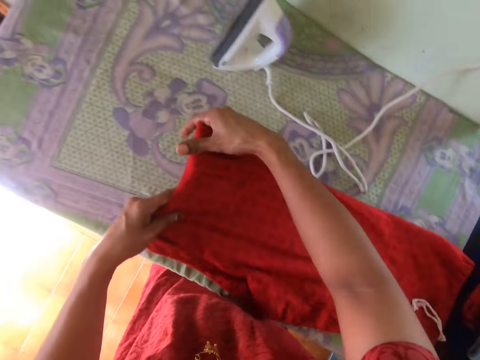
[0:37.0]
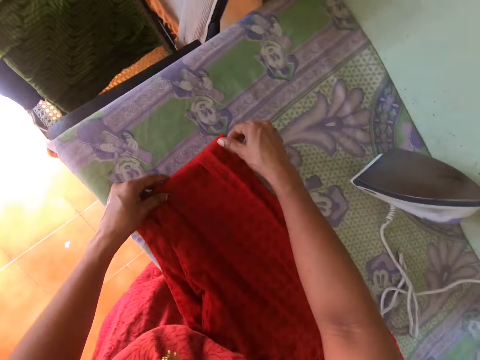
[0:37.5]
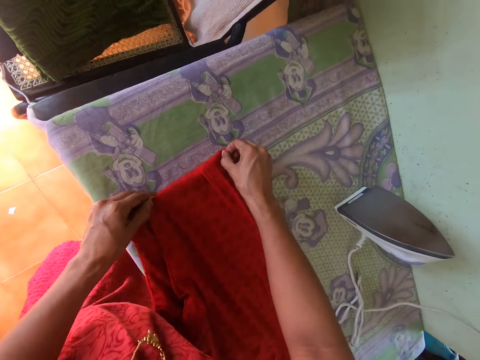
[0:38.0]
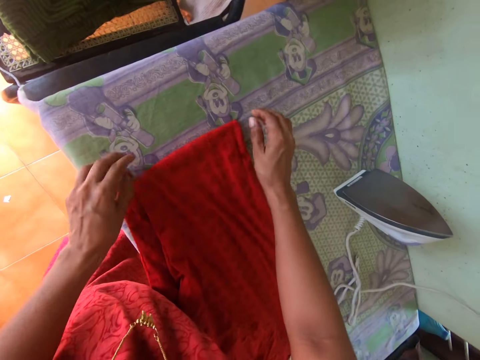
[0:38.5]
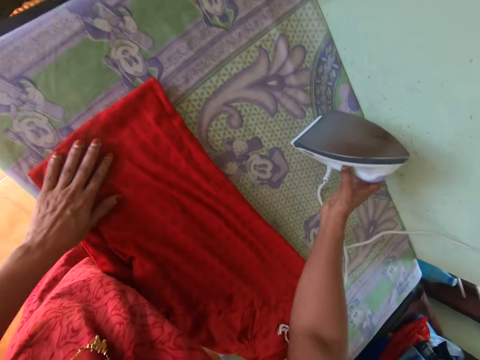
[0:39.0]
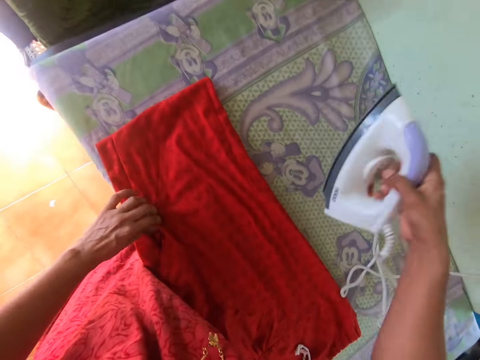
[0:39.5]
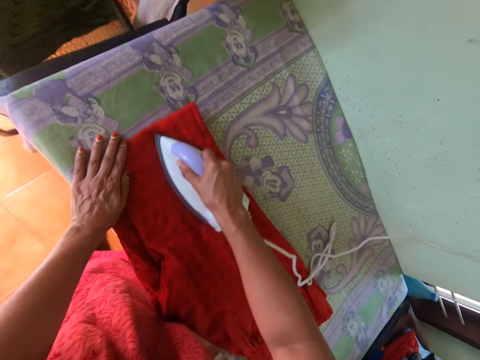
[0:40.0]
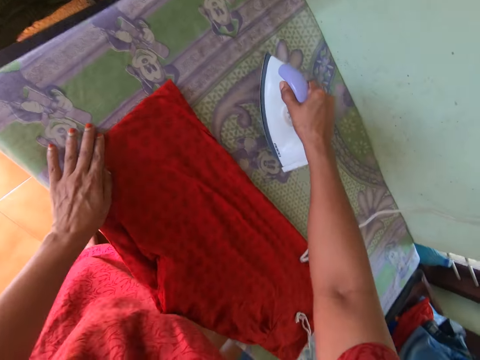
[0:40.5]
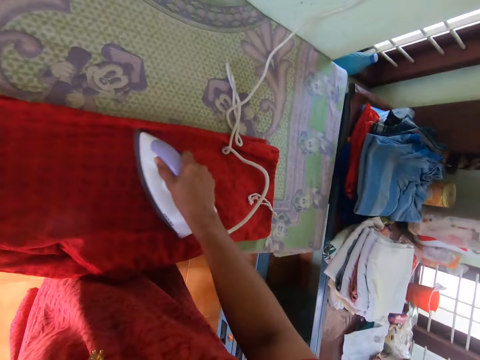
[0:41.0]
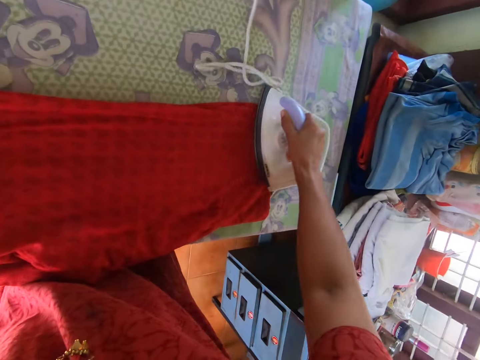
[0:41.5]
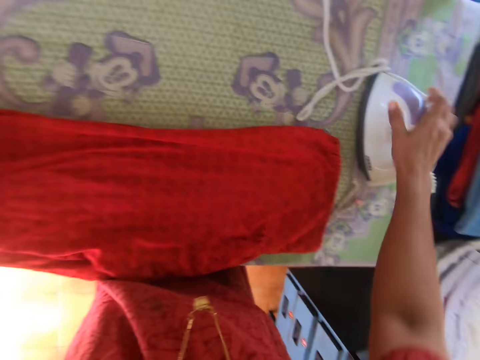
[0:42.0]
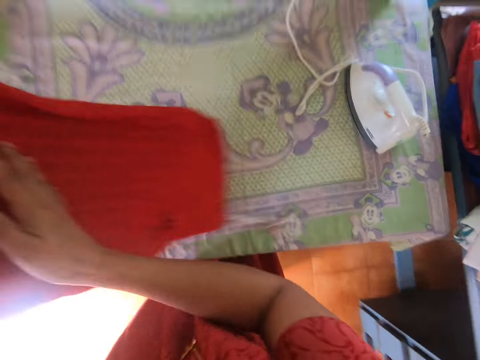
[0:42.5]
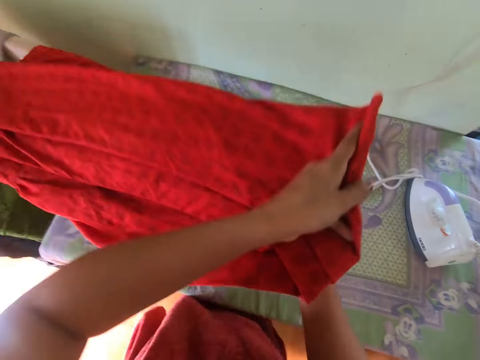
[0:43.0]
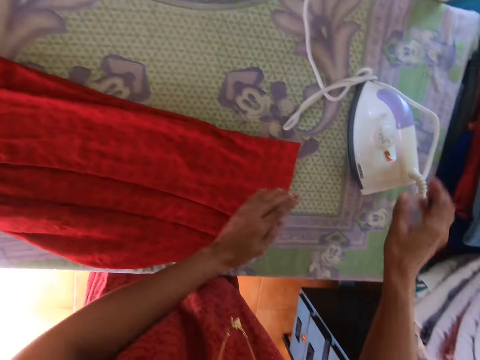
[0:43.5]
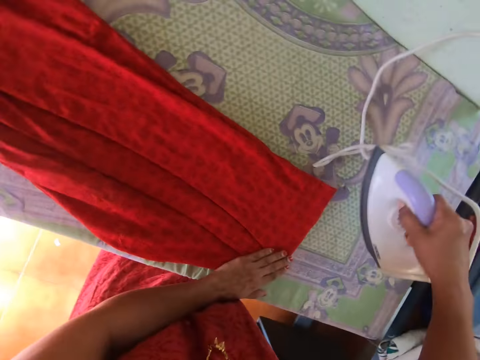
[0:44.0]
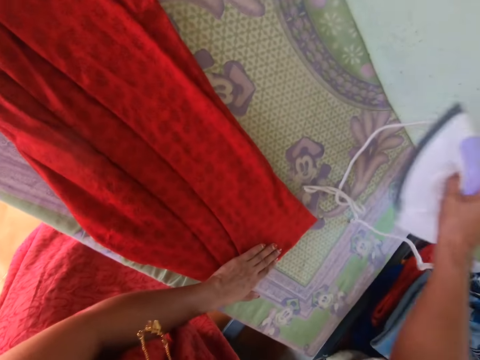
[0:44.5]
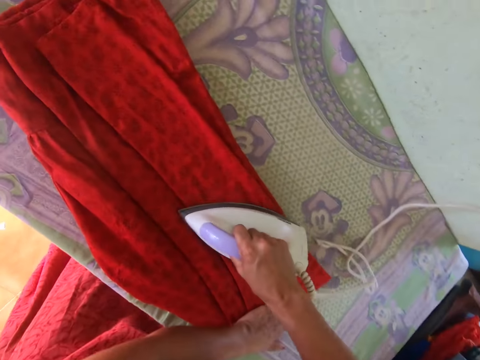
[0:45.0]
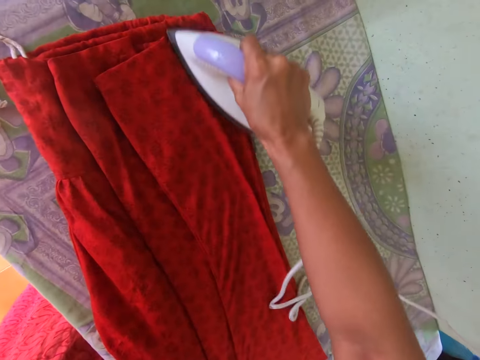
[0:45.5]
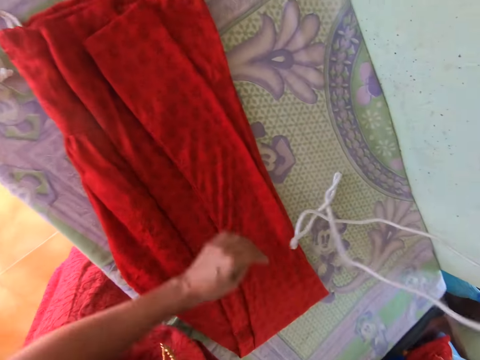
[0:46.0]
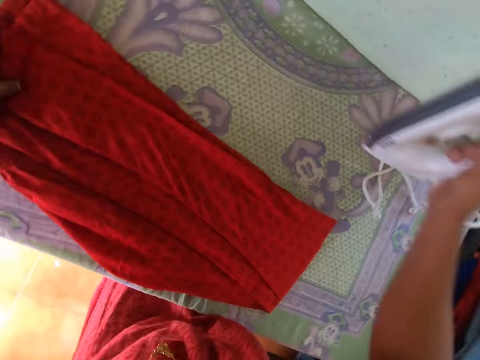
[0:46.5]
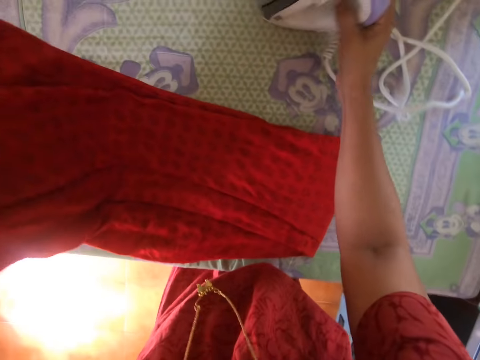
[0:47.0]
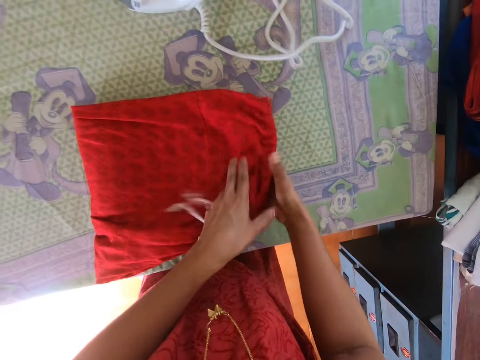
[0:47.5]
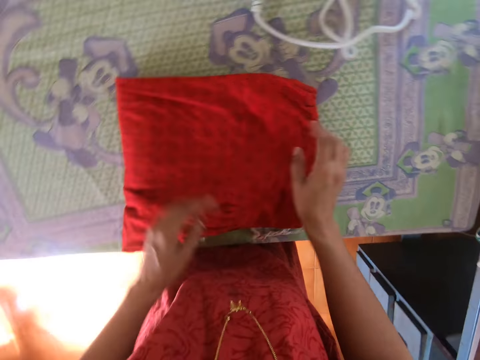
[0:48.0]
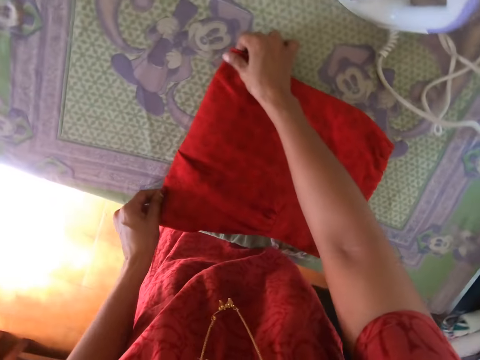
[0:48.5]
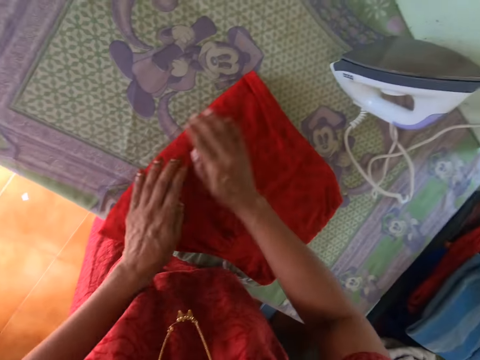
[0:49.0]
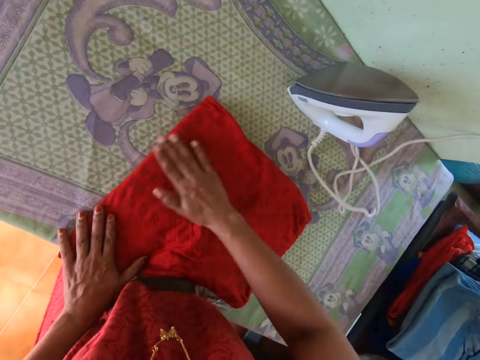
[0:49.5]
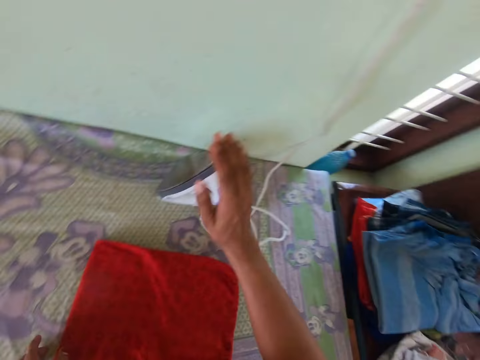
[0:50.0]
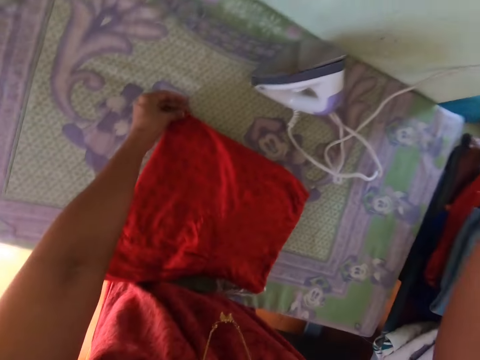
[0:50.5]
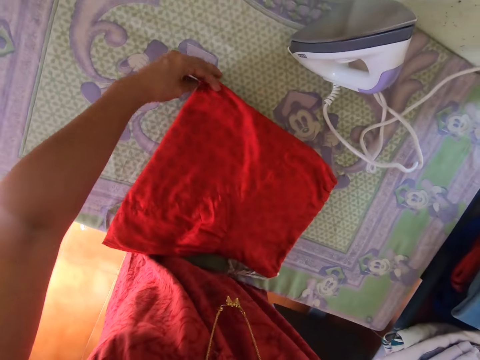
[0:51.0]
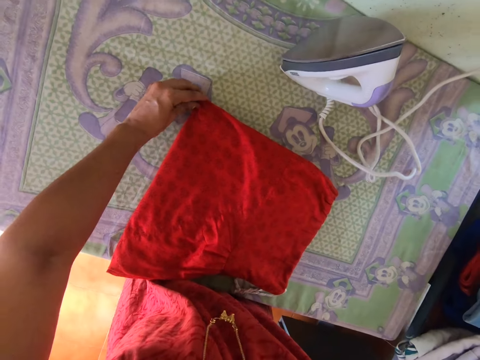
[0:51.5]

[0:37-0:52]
The camera wearer touches the cloth in her left hand with her right hand. She straightens the cloth on the table with both hands. She places her left hand on the cloth on the table. She picks up the iron from the table with her right hand. She presses the cloth on the table with the iron in her right hand. She drops the iron on the table with her left hand. She lifts the cloth from the table with her left hand. She flips the cloth with both hands. She drops the cloth on the table with both hands. She rubs the cloth on the table with her left hand. She picks up the iron from the table with her right hand. She presses the cloth on the table with the iron in her right hand. She holds the cloth on the table with her left hand. She drops the iron on the table with her right hand. She picks up the cloth from the table with her left hand. She folds the cloth on the table with both hands. She extends the cloth on the table with both hands. She presses the cloth on the table with both hands. She holds the cloth on the table with her left hand. She presses the switch on the wall with her right hand.

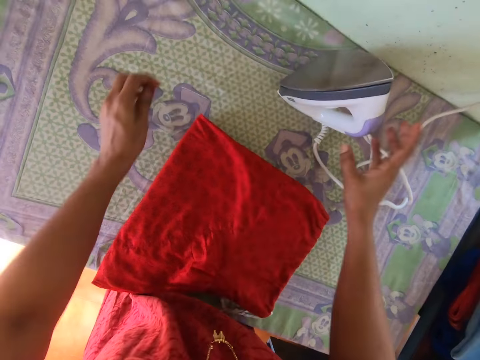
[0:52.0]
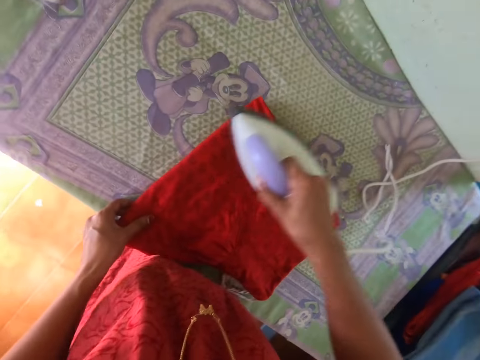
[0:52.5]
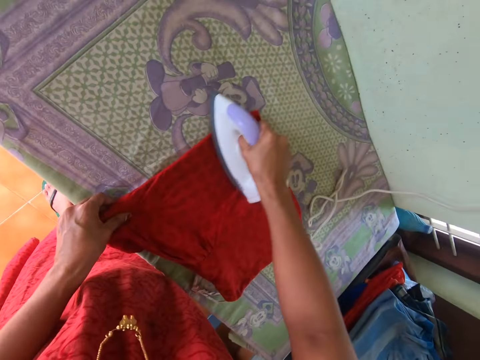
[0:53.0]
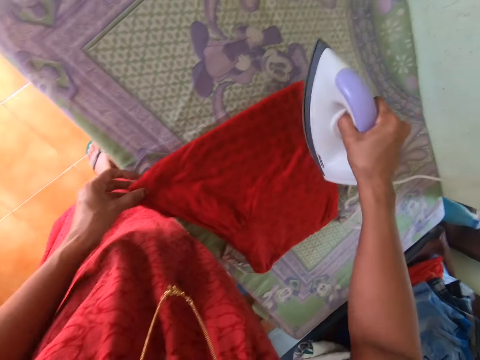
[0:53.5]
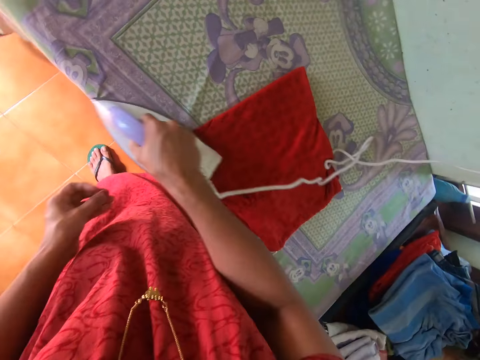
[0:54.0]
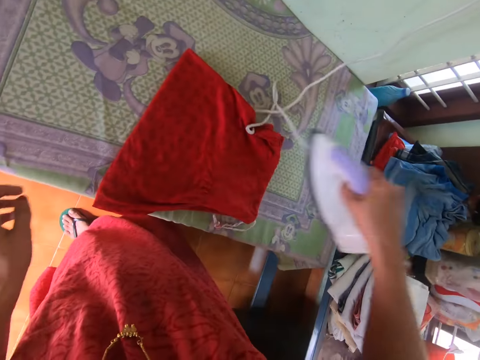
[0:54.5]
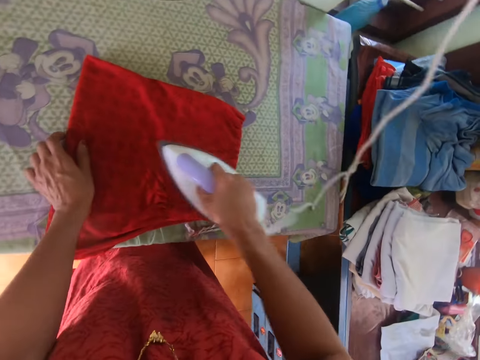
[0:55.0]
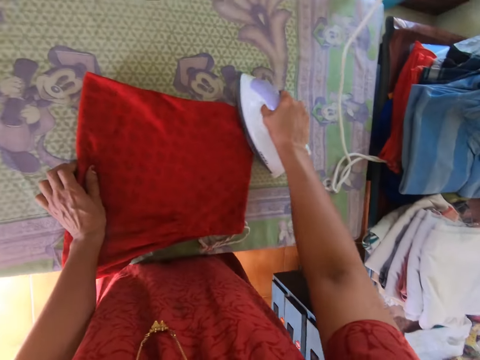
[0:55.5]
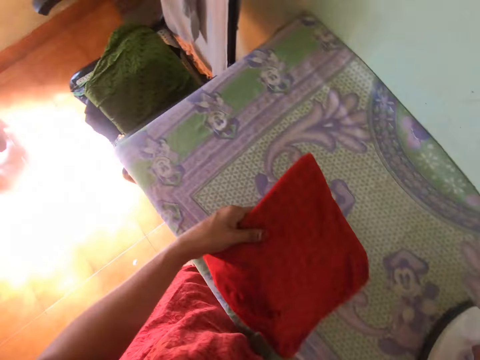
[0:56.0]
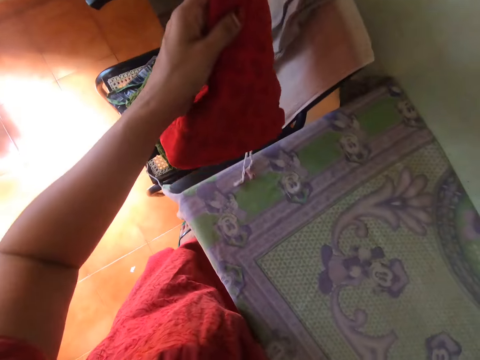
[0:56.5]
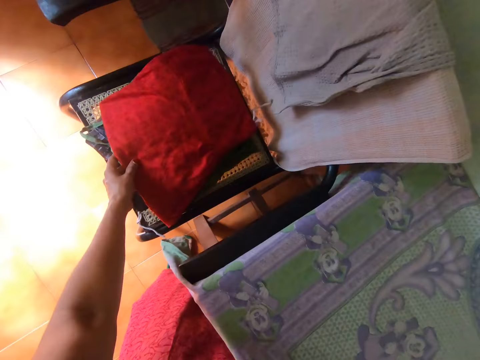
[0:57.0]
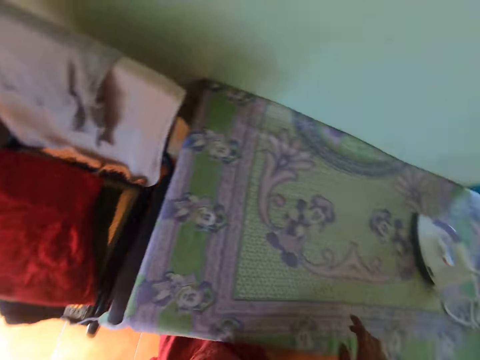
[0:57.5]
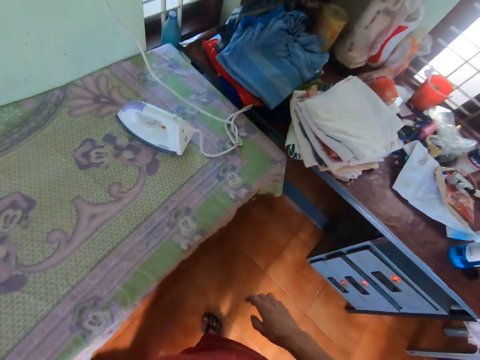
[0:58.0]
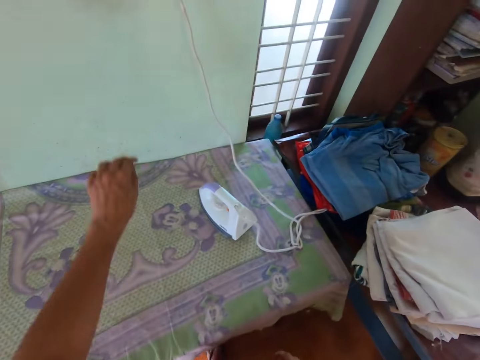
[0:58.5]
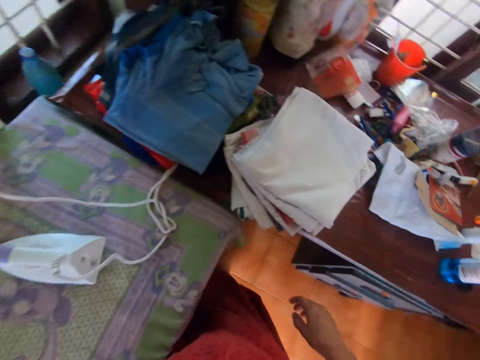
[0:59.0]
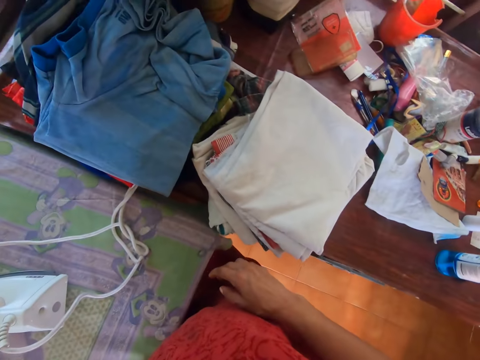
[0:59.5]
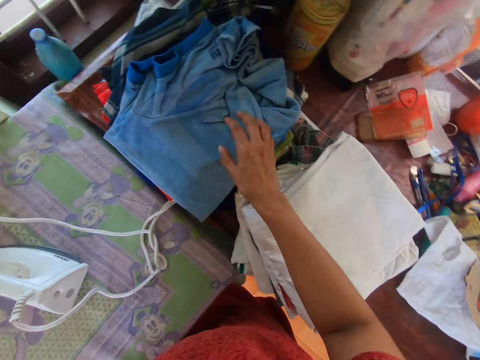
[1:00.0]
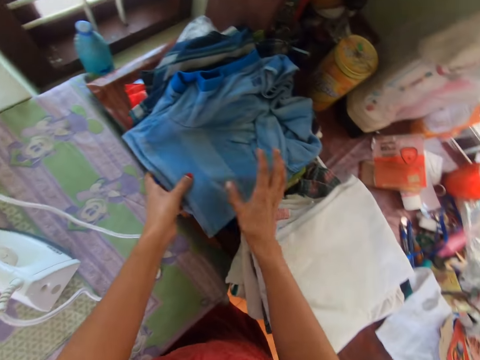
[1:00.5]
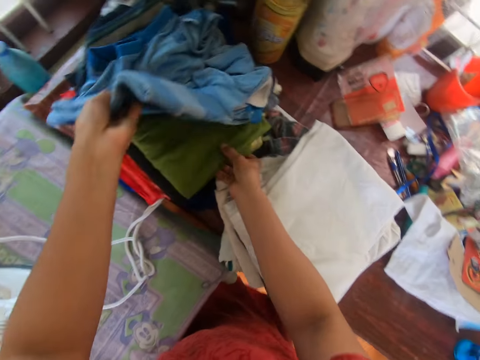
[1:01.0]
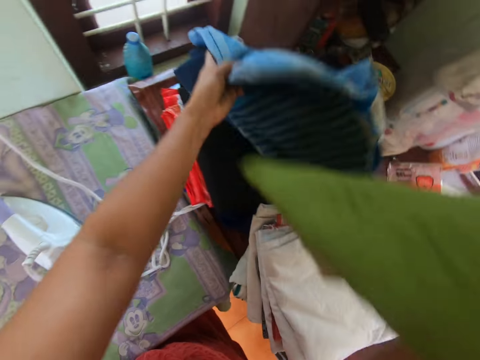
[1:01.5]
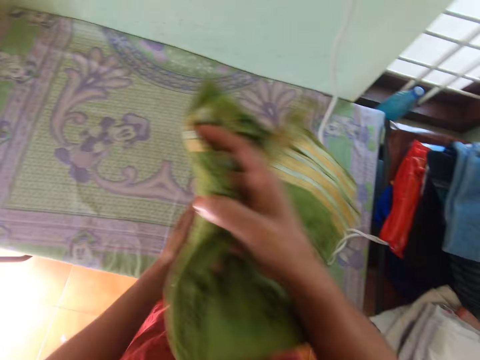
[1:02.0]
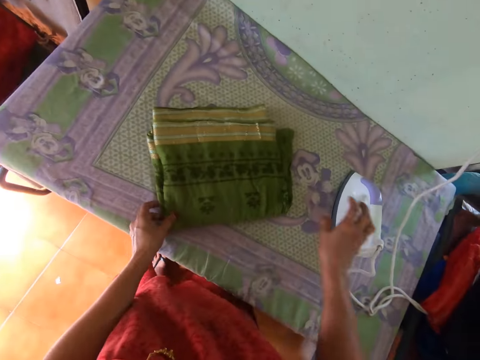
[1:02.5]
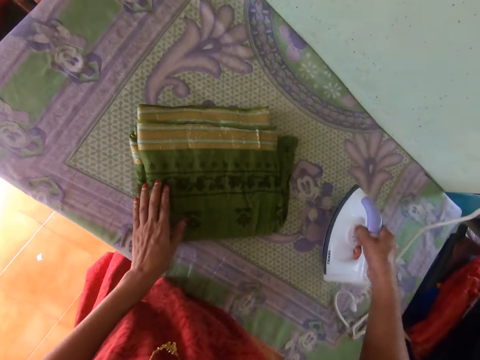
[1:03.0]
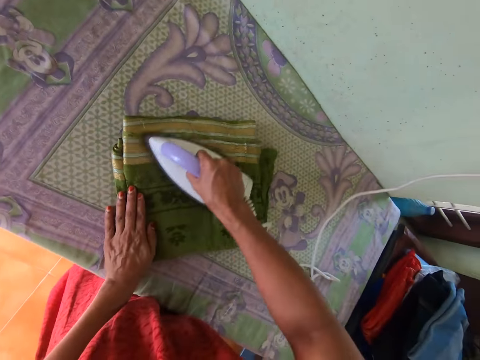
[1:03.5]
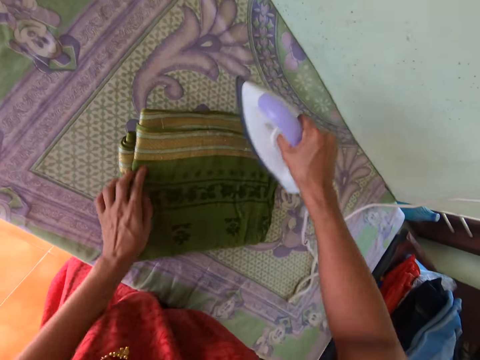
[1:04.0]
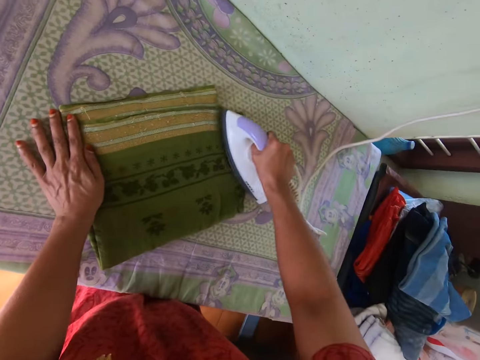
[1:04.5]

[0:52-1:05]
The camera wearer picks up the iron from the table with her right hand. She holds the cloth on the table with her left hand. She presses the cloth on the table with the iron in her right hand. She holds the cloth on the table with her left hand. She presses the cloth on the table with the iron in her right hand. She drops the iron on the table with her right hand. She picks up the cloth from the table with her left hand. She drops the cloth on the pile of clothes on the chair with her left hand. She presses the switch on the wall with her left hand. She picks up a cloth from the pile of clothes on the table with her left hand. She picks up a cloth from the pile of clothes with her right hand. She touches the cloth. She drops the cloth on the table with her left hand. She drops the cloth on the table with both hands. She touches the cloth on the table with her left hand. She picks up the iron from the table with her right hand. She presses the cloth on the table with the iron in her right hand.
